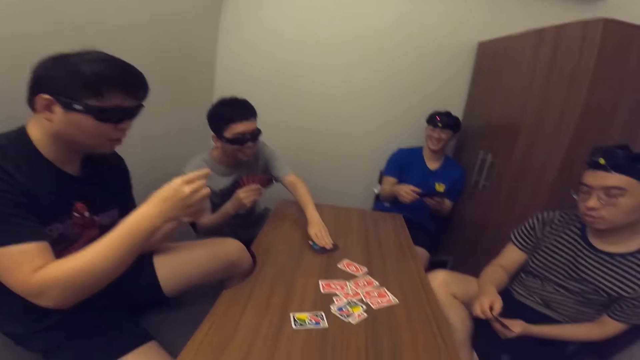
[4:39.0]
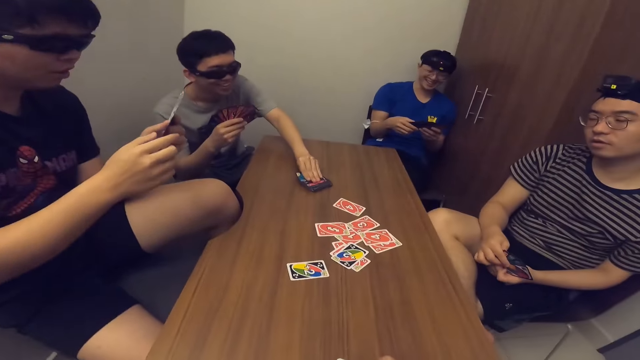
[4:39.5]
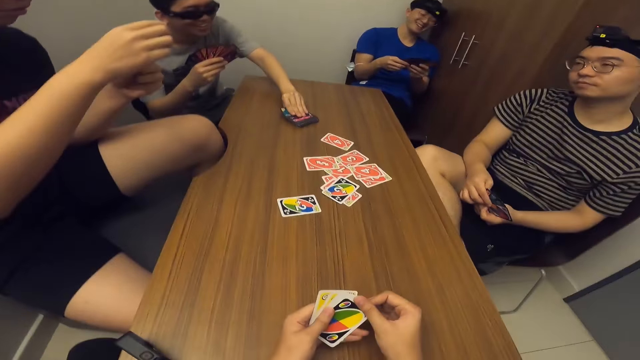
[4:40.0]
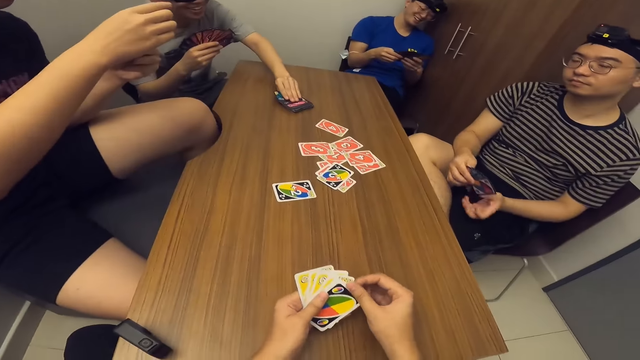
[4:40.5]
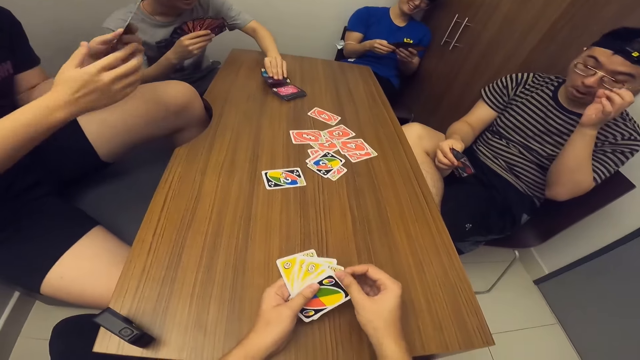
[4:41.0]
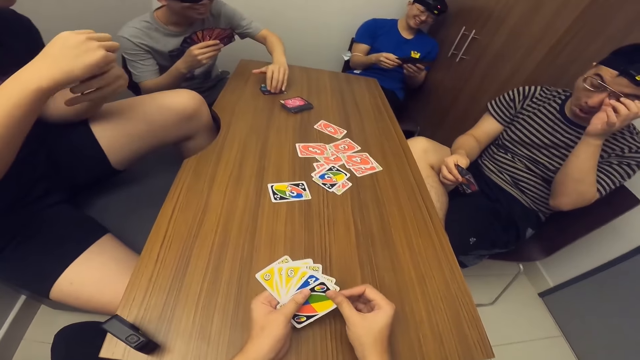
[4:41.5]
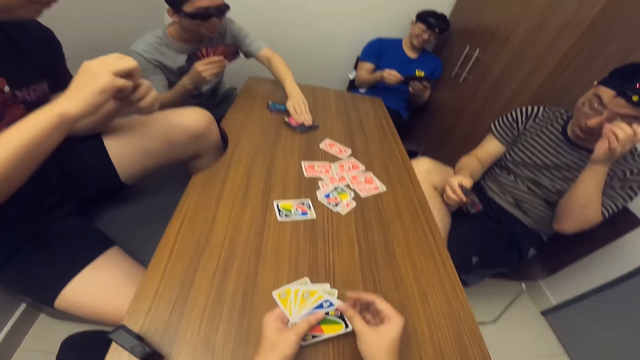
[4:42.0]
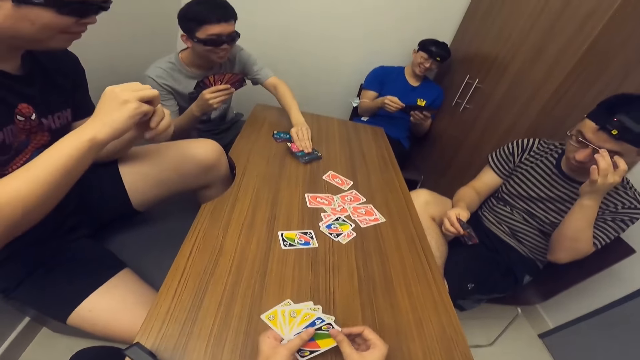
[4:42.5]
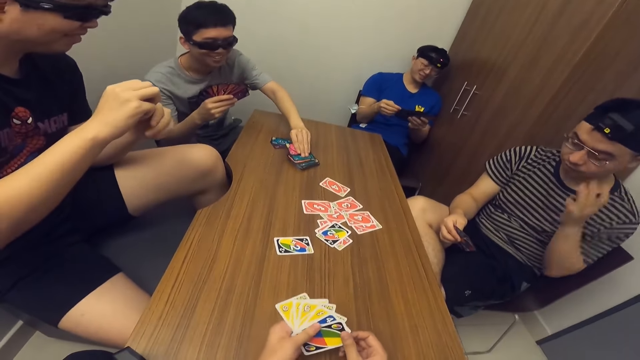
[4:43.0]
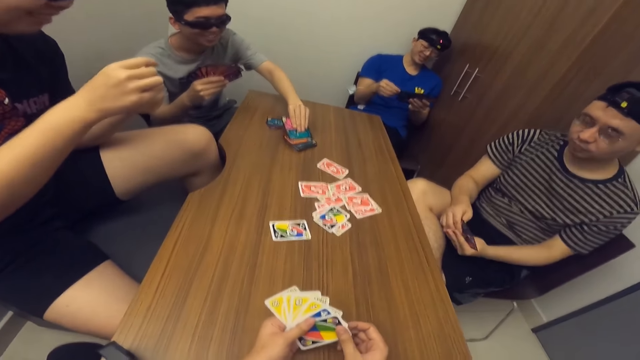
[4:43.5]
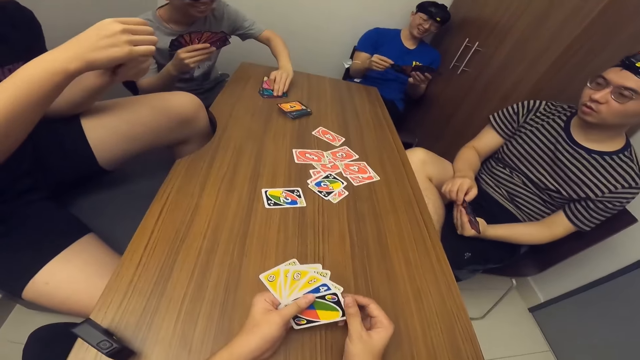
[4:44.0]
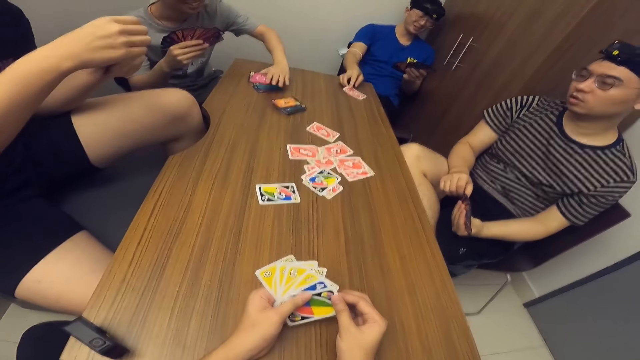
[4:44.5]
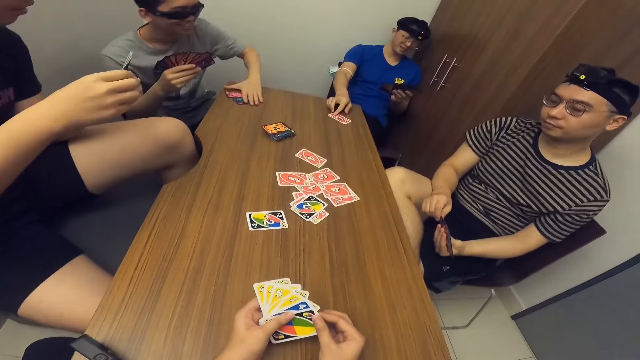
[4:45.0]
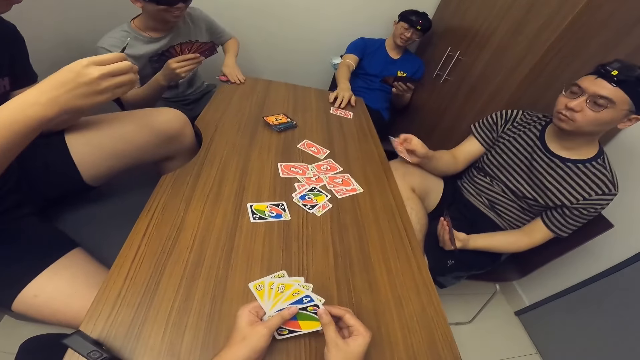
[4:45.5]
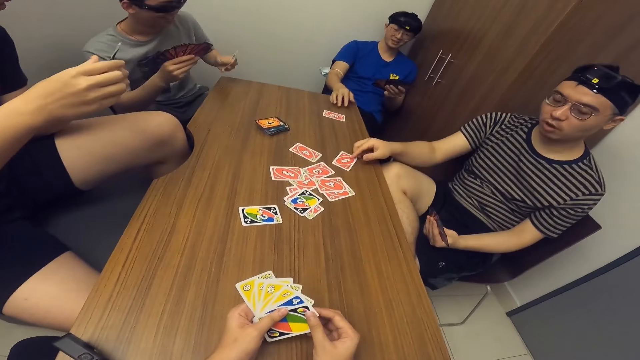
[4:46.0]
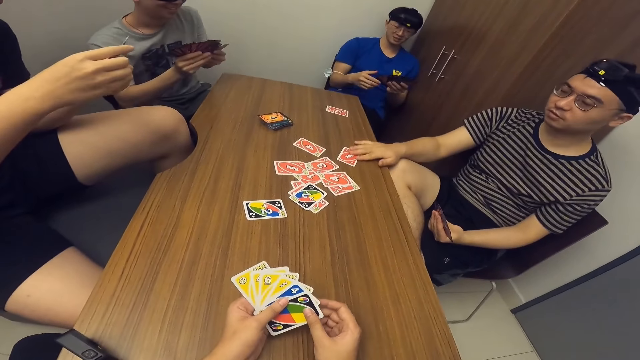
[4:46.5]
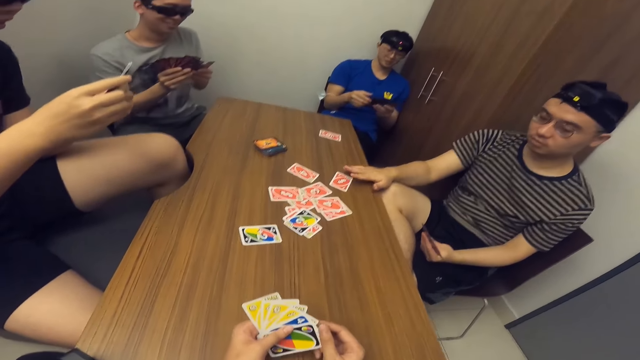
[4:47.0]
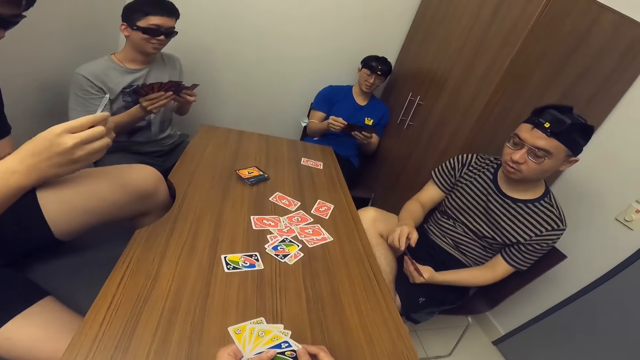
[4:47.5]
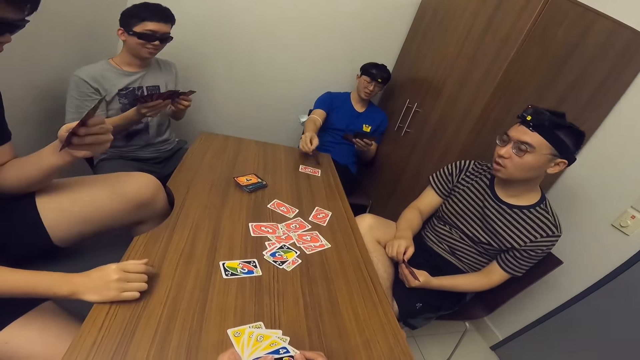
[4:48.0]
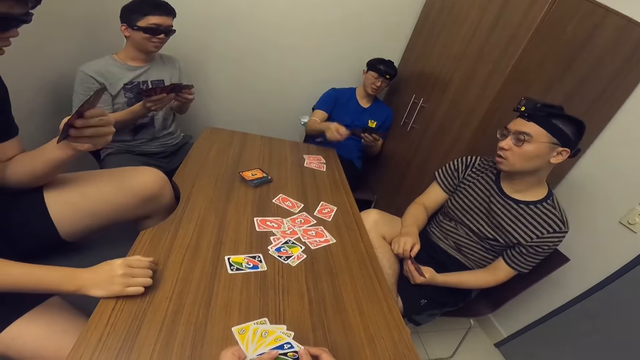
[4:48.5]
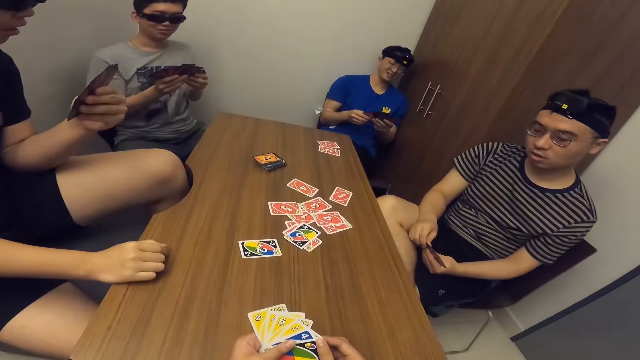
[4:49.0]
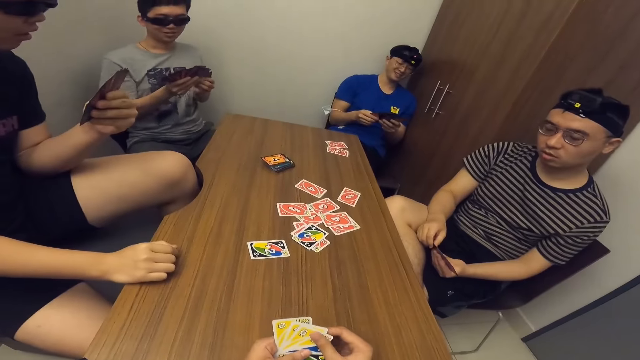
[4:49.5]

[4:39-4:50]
A man picks three cards from the deck of cards on the table with his left hand. Another man drops a card in his hand on the table. The first man drops a card in his hand on the table.

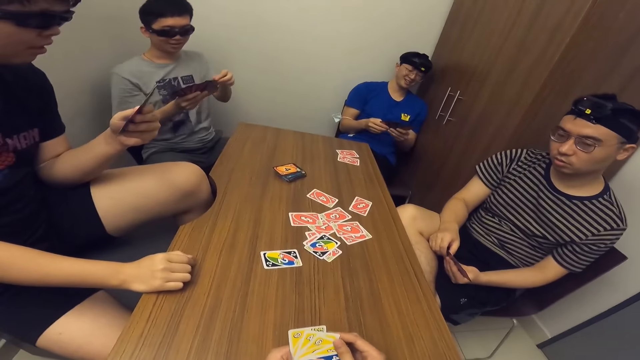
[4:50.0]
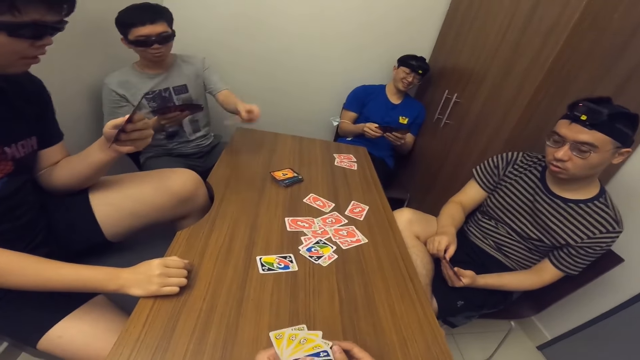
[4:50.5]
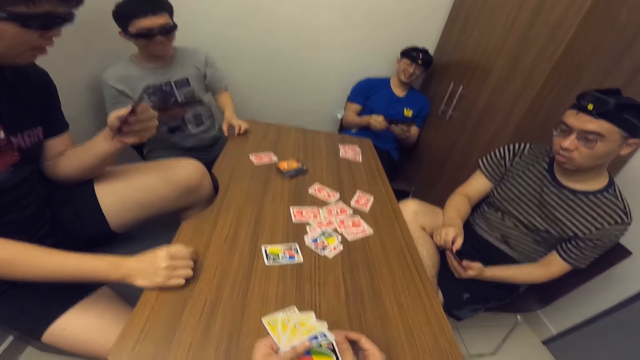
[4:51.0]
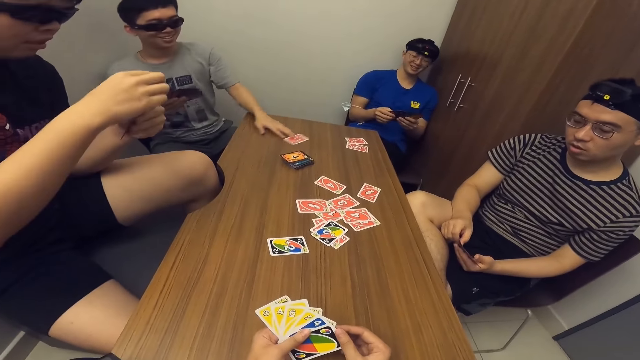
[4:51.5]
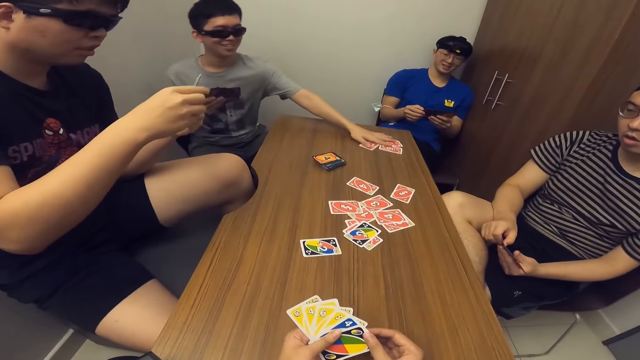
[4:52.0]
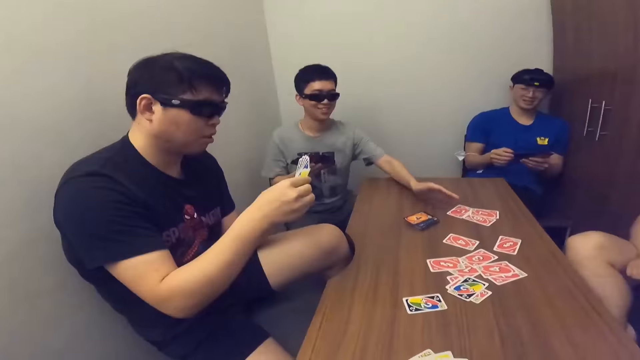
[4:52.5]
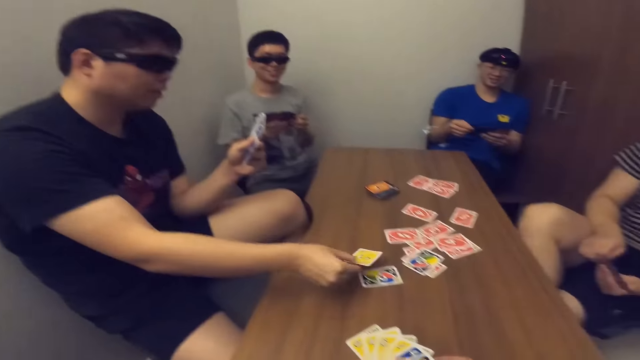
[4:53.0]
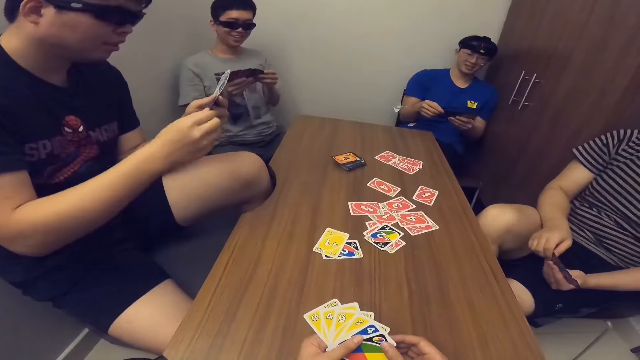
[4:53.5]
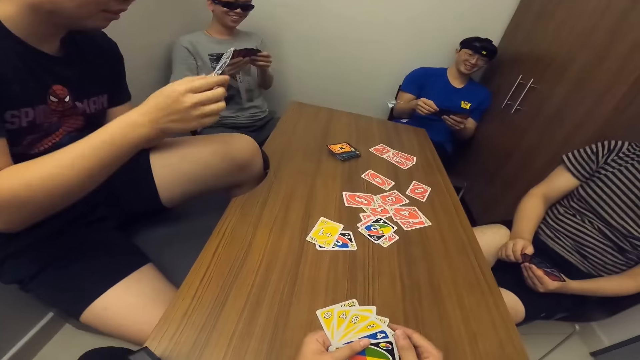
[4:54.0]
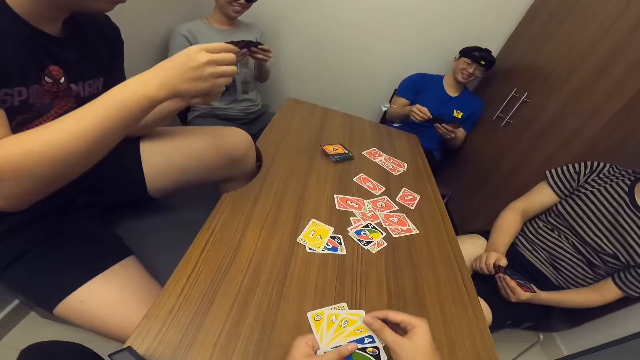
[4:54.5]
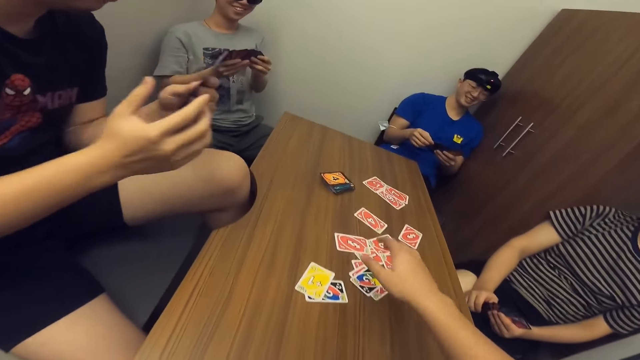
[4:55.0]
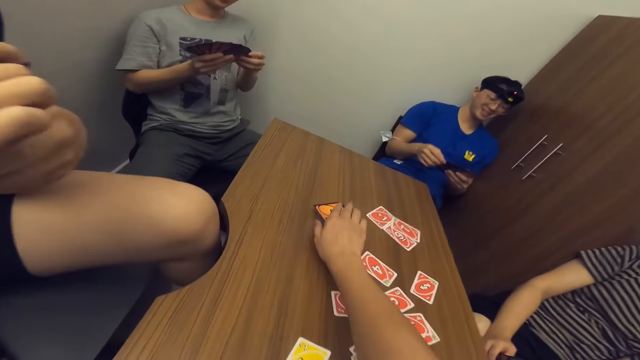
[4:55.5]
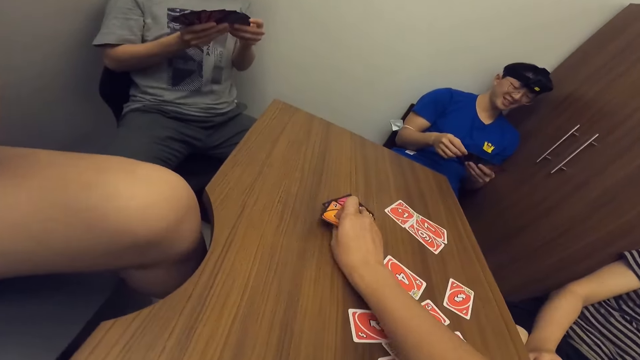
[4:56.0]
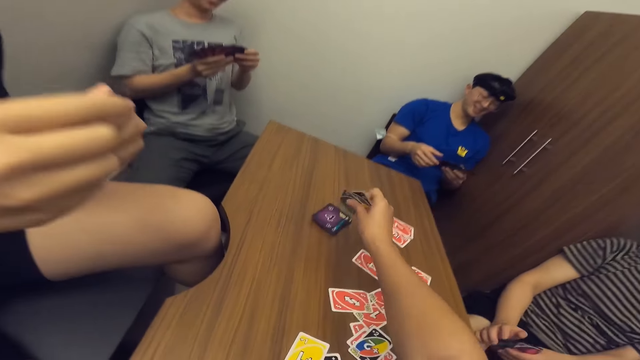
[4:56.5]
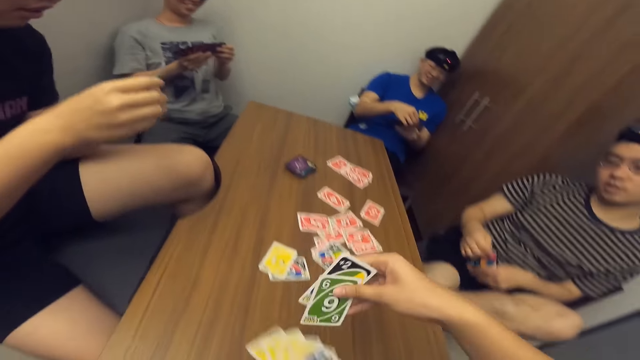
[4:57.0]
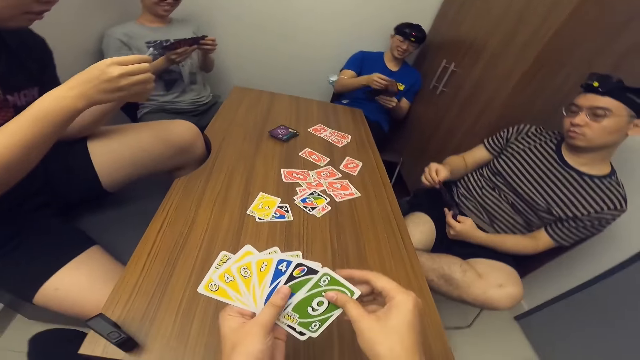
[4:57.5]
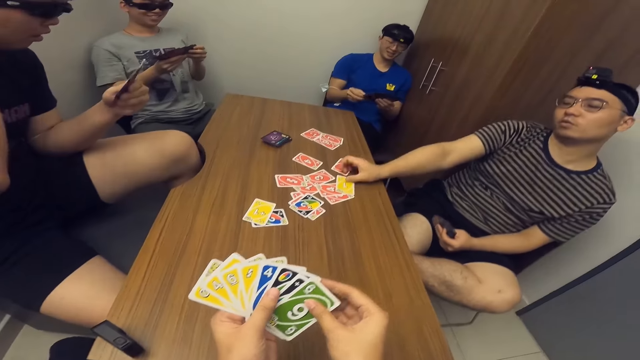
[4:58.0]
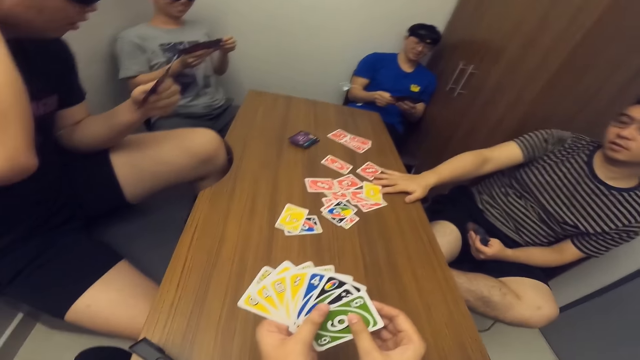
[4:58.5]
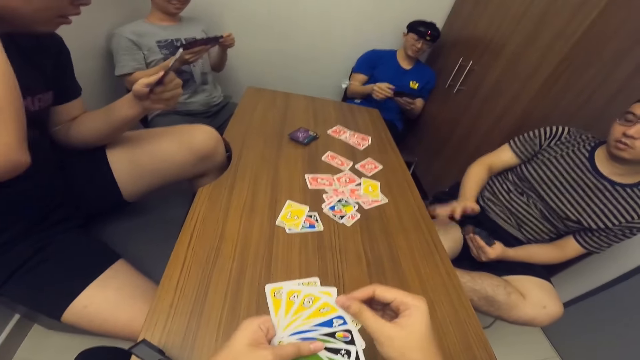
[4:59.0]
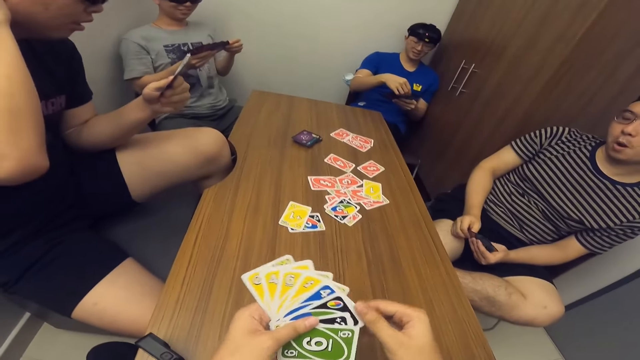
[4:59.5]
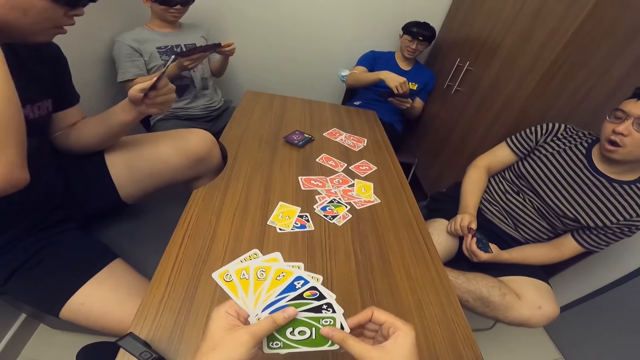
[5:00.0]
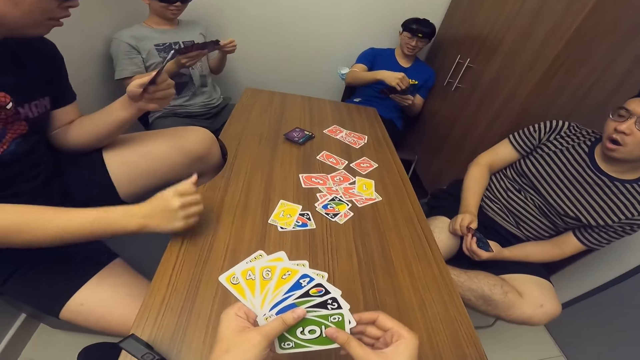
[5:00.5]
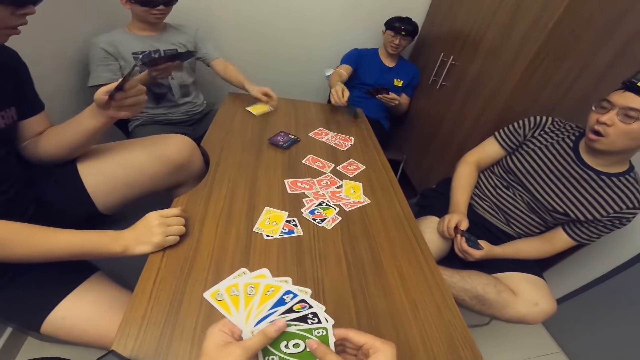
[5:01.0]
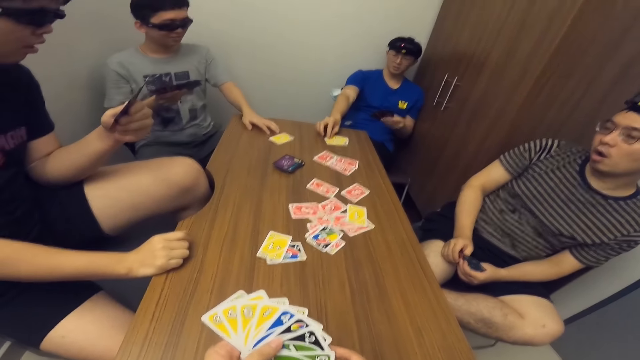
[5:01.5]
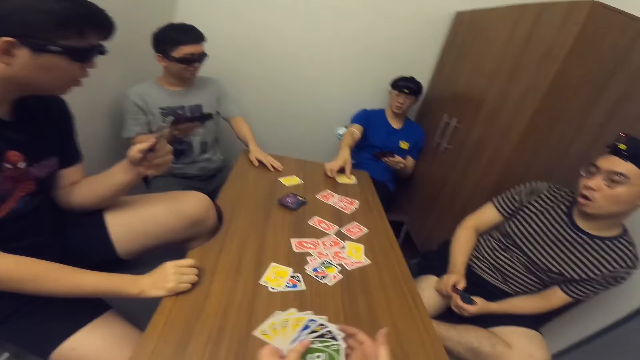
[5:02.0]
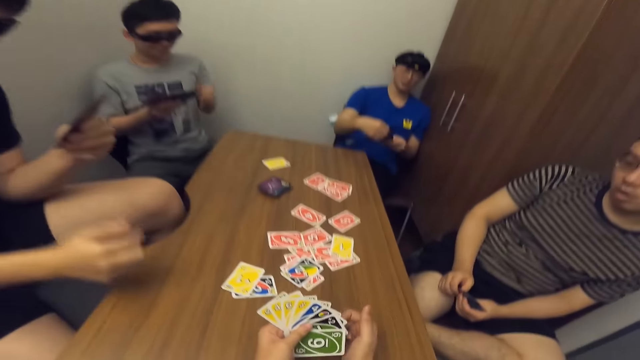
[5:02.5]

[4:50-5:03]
A man drops a card in his hand on the table. He moves some cards on the table. Another man drops a card in his hand on the table. The camera wearer picks some cards from the stack of cards on the table. A third man drops a card in his hand on the table. The first man drops a card in his hand on the table.
